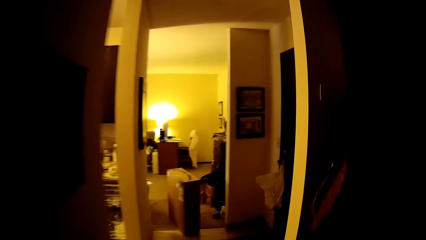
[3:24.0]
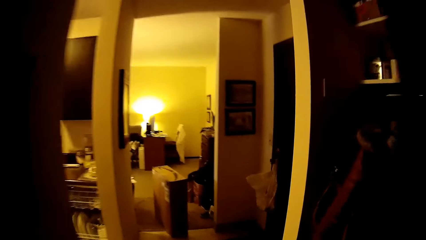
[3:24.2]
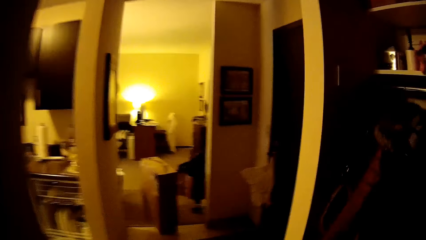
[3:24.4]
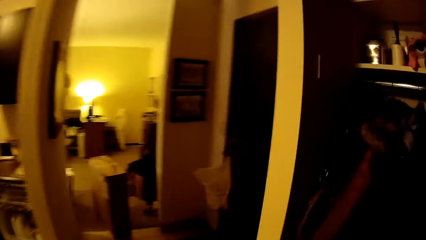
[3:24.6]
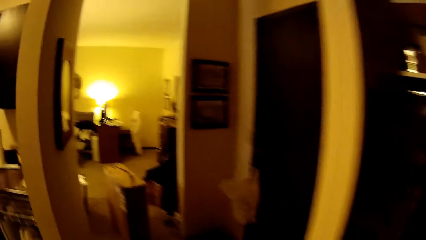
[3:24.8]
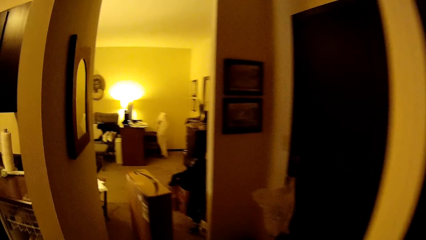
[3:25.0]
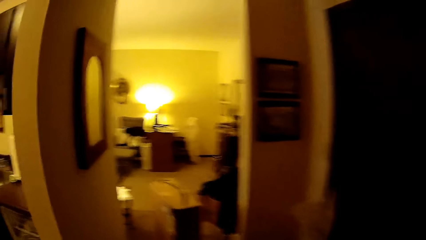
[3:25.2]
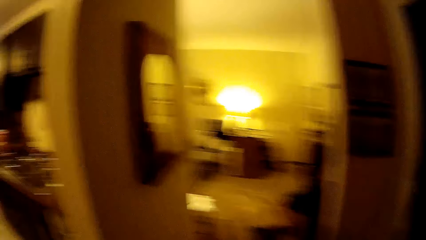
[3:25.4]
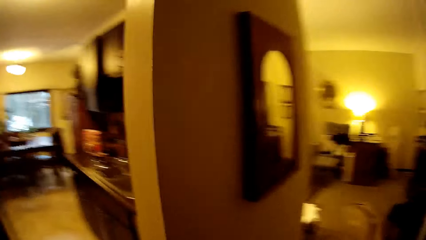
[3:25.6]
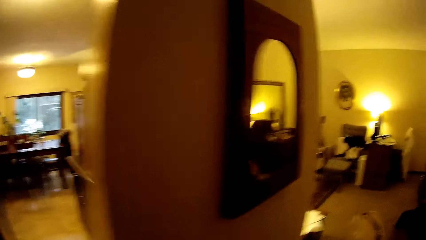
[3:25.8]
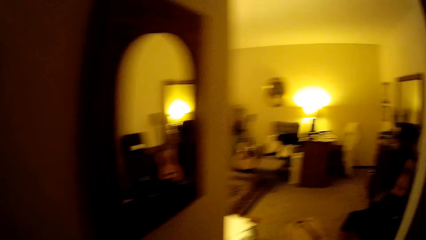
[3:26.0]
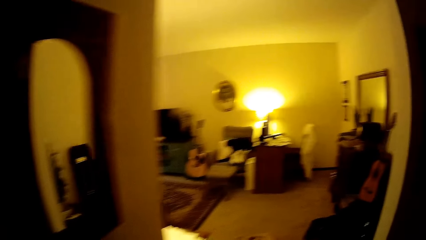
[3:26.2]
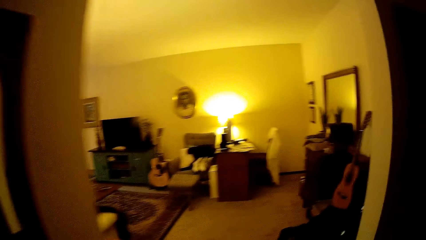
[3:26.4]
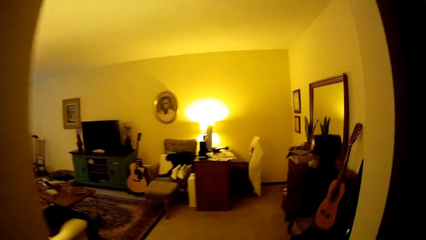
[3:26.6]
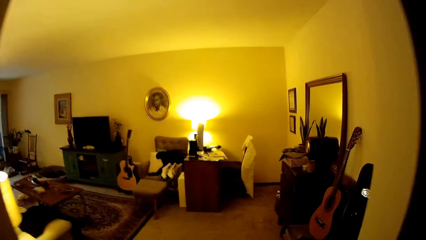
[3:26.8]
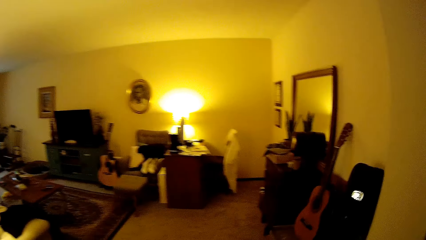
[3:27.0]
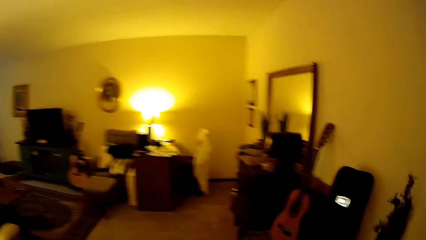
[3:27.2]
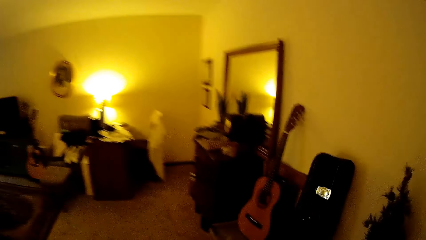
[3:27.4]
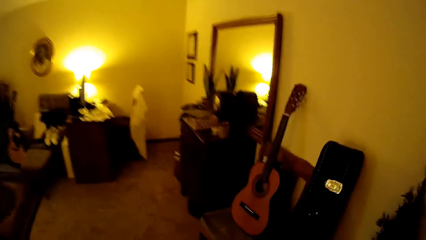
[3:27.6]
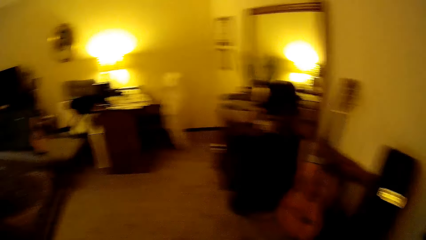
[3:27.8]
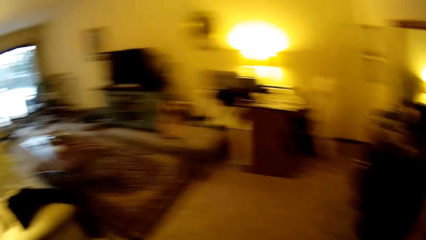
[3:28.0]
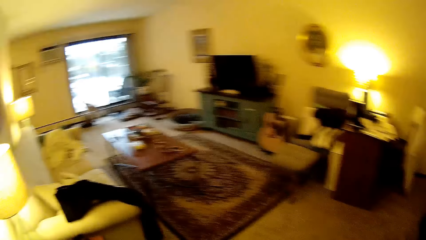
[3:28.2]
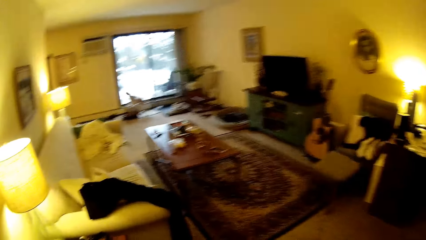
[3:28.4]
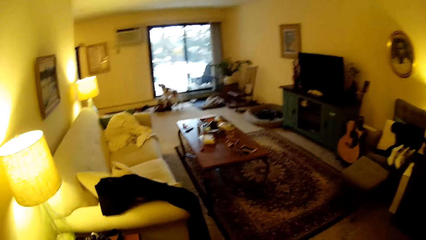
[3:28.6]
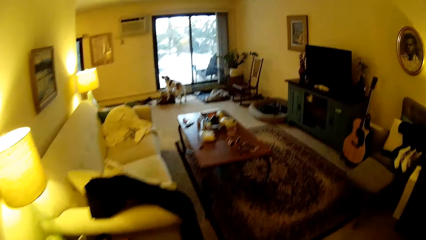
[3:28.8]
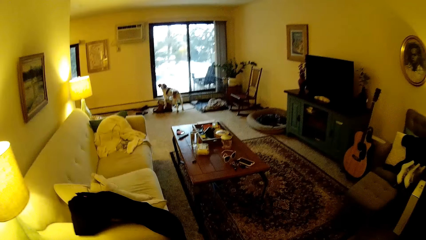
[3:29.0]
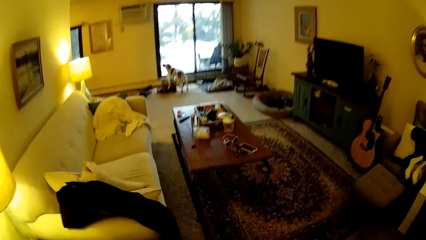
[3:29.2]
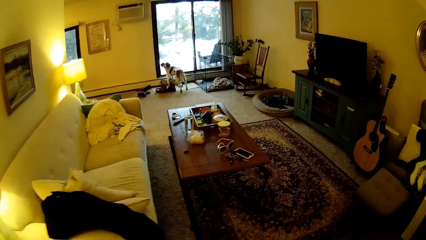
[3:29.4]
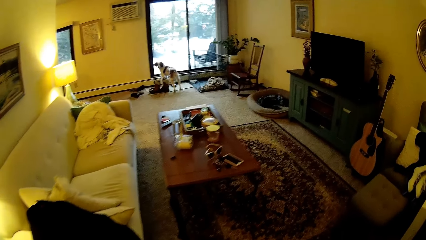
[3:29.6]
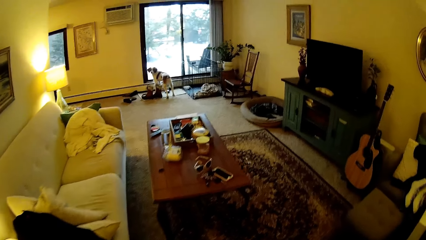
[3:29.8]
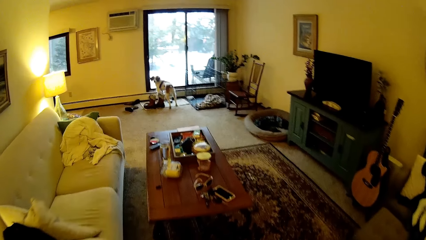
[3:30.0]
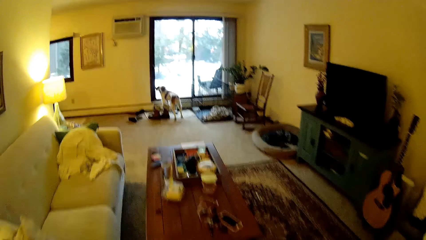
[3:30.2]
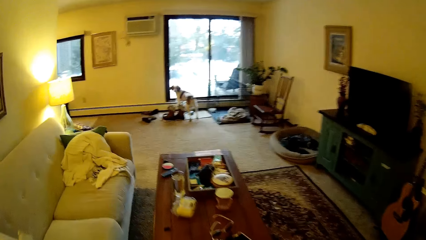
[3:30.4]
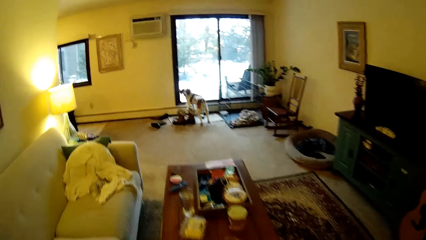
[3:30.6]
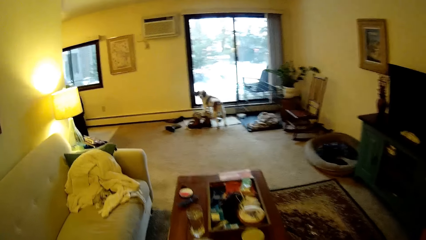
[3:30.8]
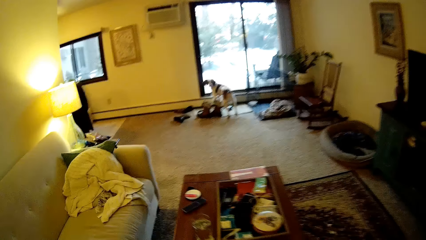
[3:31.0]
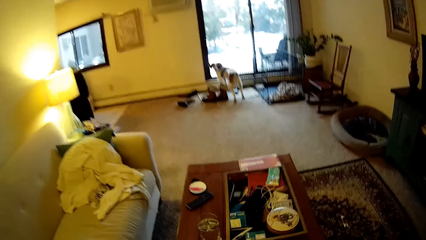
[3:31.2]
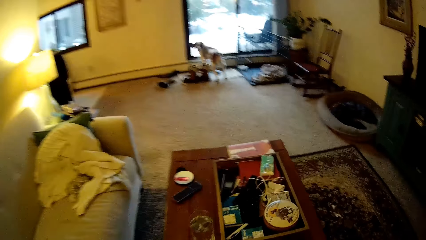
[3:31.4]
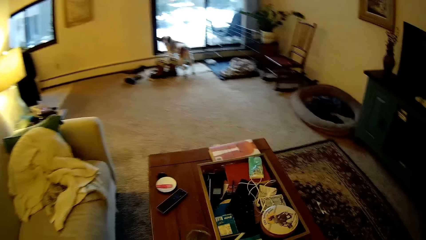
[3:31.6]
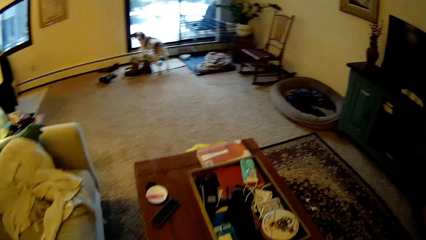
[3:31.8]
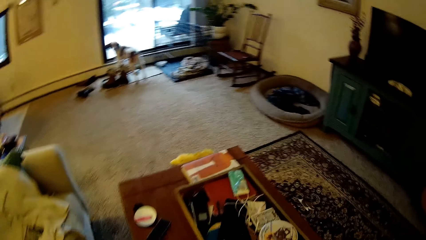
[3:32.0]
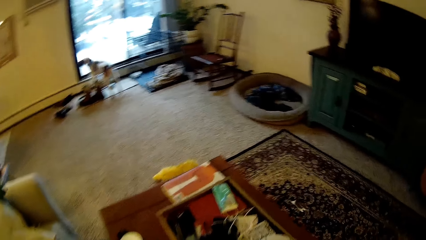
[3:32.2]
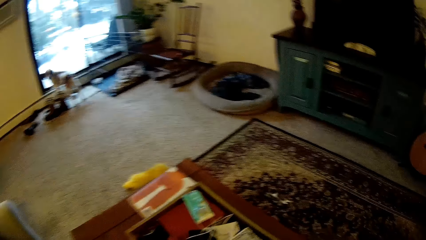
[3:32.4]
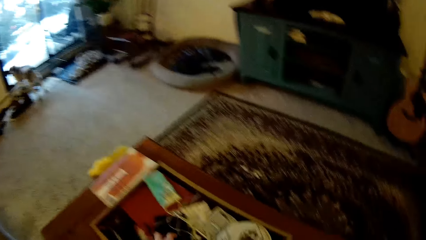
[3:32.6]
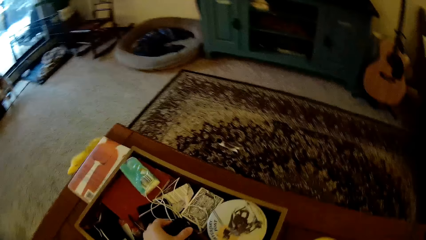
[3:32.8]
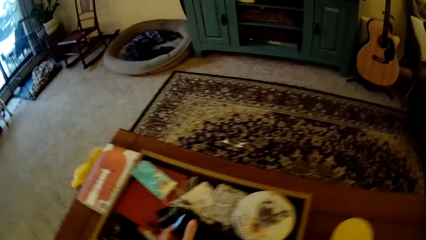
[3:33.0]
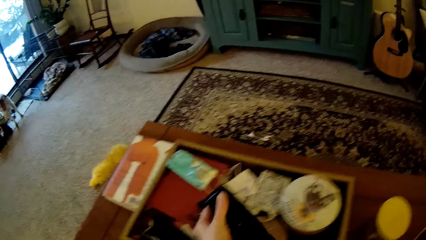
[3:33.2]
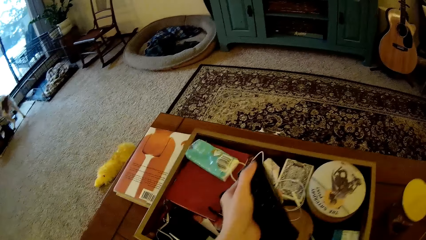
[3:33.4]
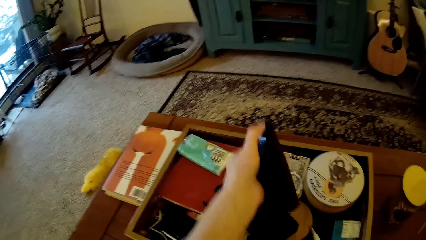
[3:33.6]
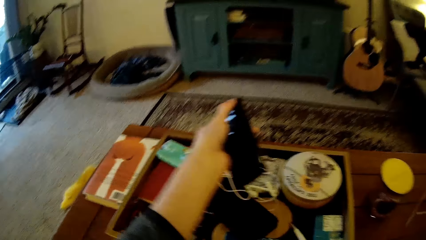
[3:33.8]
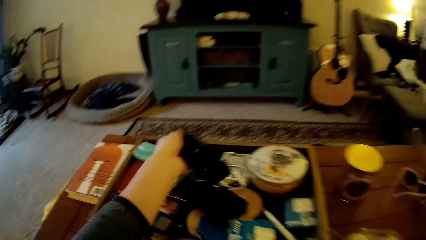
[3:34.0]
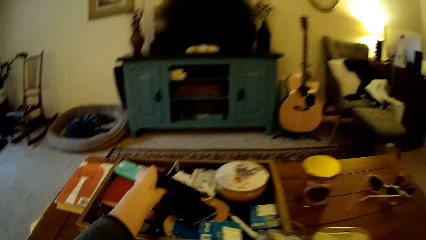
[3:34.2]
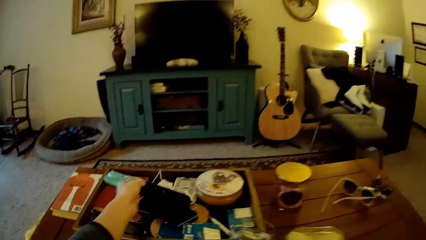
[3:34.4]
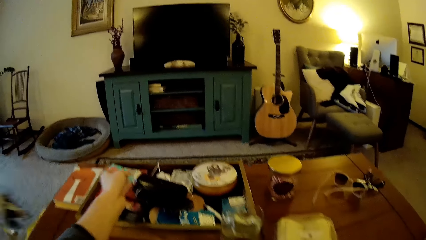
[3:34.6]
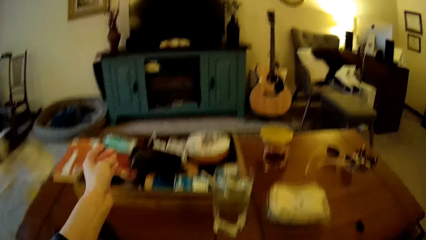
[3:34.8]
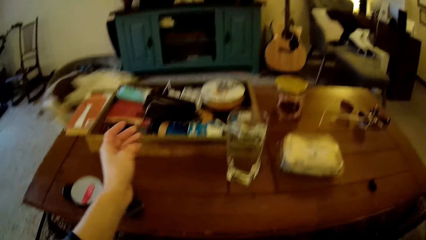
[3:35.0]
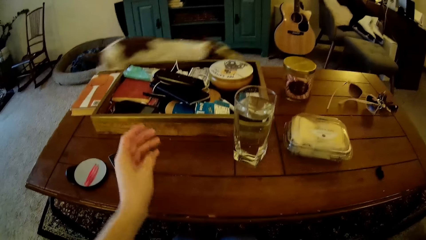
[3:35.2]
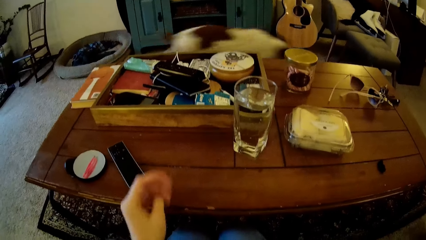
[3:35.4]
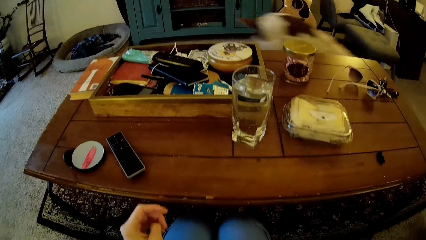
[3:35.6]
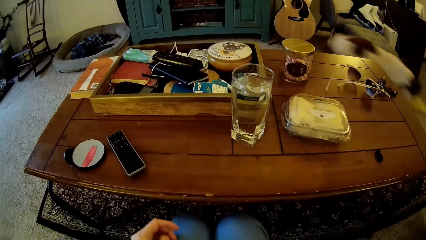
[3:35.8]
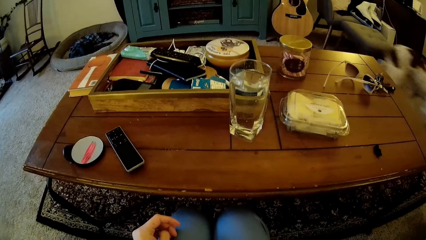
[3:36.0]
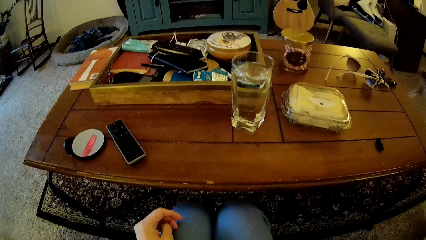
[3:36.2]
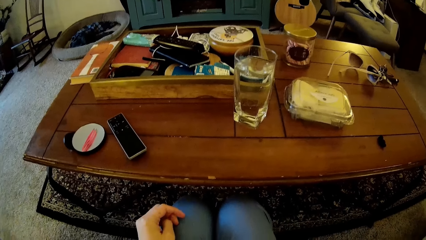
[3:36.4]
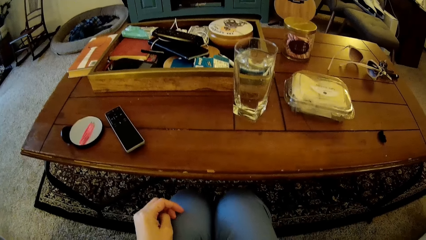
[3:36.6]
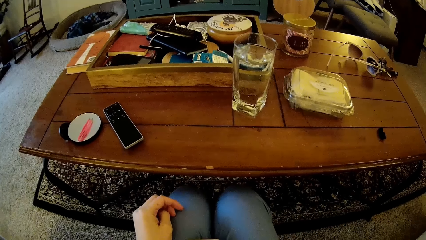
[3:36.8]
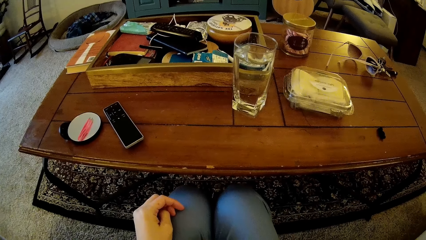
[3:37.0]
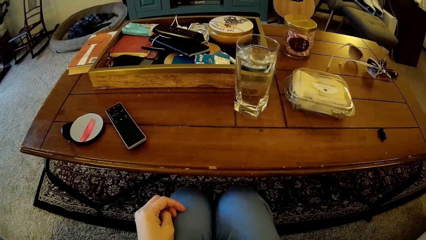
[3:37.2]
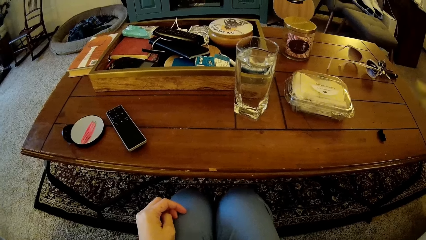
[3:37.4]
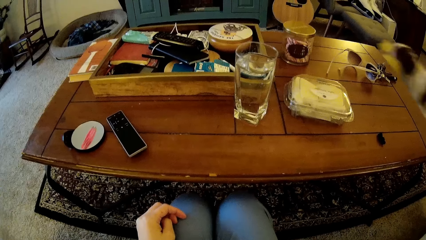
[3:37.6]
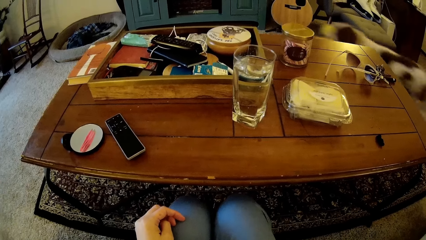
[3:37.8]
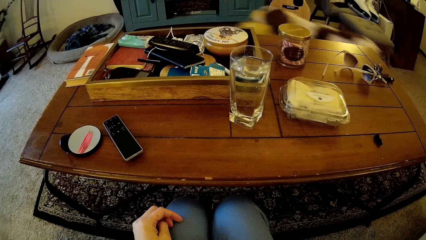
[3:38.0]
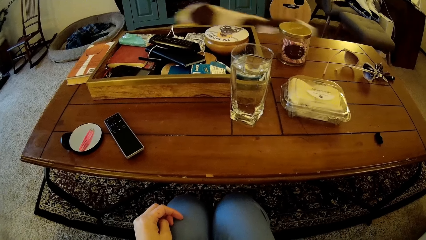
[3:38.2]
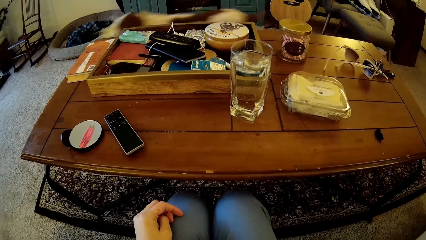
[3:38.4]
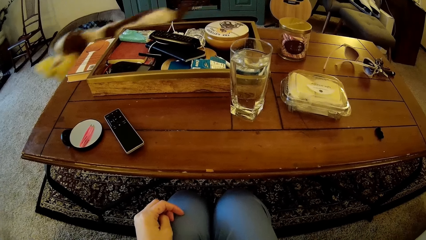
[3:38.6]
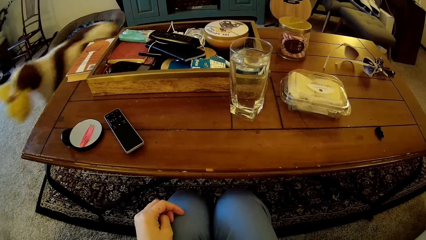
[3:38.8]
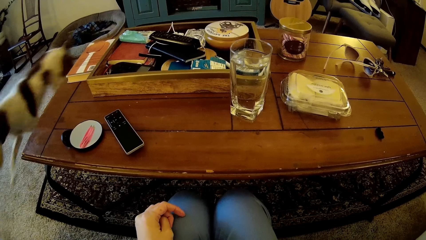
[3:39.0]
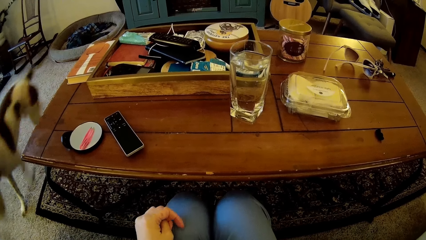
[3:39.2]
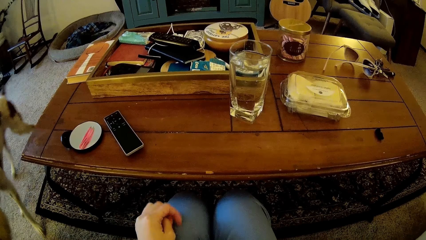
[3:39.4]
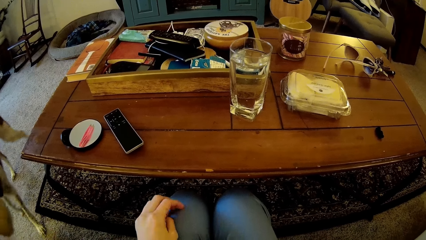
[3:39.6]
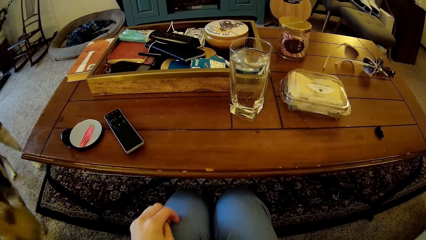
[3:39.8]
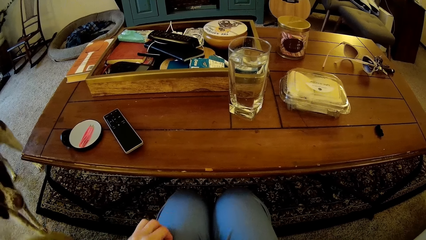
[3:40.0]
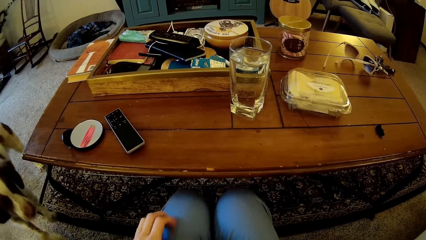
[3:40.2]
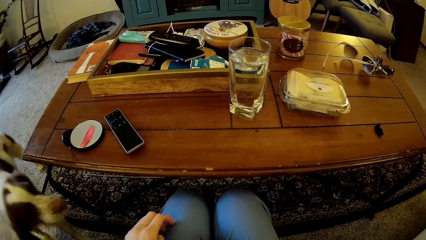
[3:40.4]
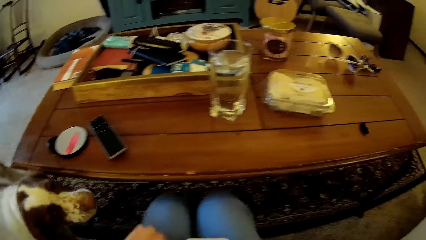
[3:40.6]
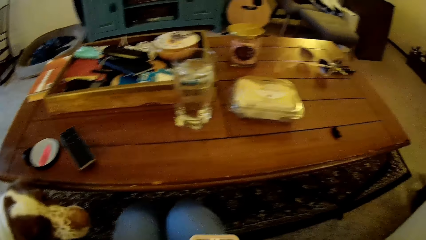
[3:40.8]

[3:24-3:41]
The camera wearer walks into the living room. She picks up a remote from the table with her left hand. She moves the remote. She drops the remote on the table with her left hand. The dog walks past the camera wearer. The dog drops the doll in its mouth in front of the camera wearer.
